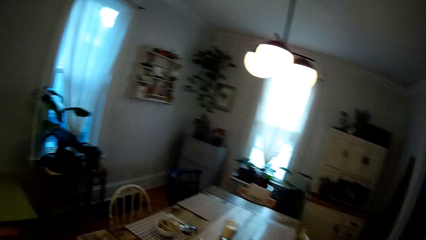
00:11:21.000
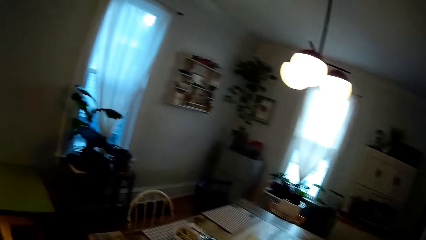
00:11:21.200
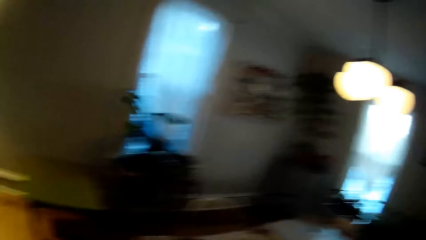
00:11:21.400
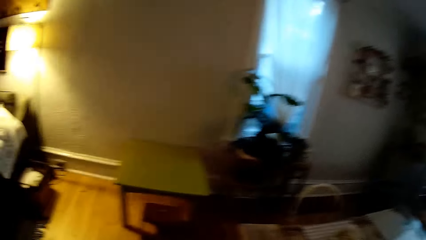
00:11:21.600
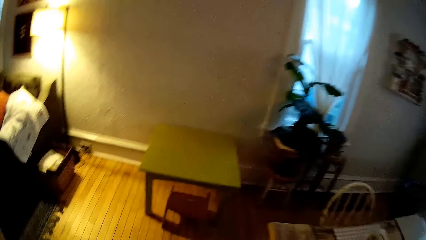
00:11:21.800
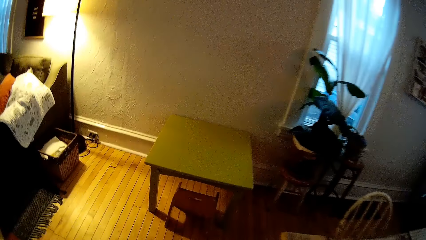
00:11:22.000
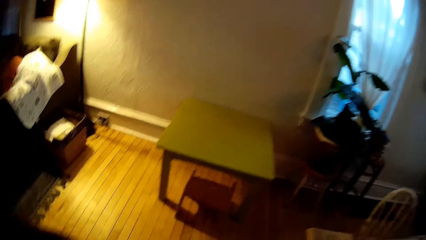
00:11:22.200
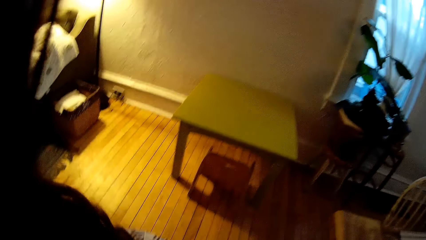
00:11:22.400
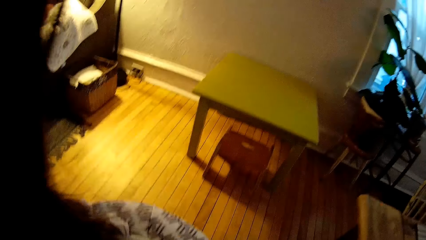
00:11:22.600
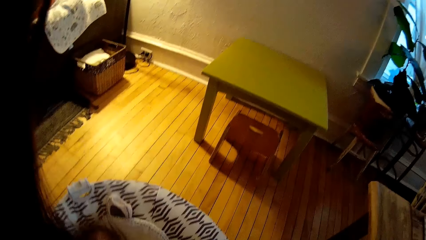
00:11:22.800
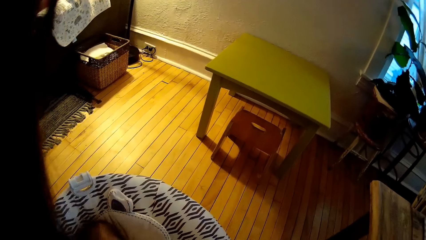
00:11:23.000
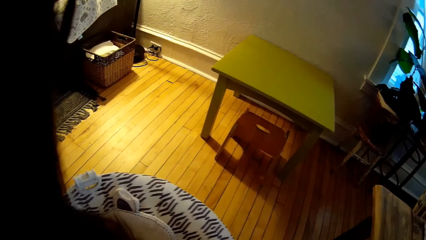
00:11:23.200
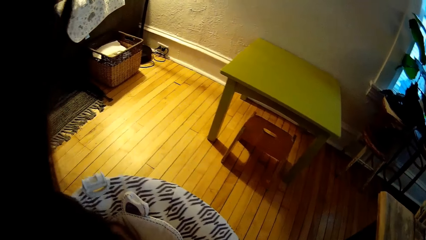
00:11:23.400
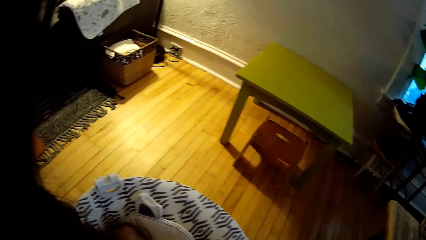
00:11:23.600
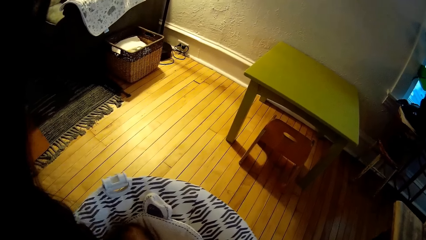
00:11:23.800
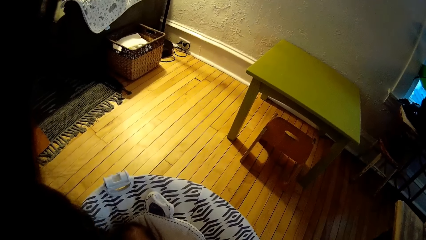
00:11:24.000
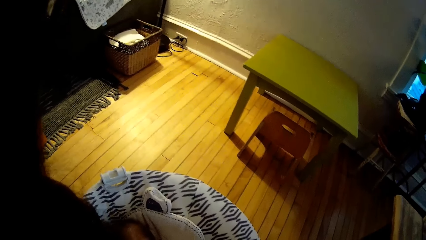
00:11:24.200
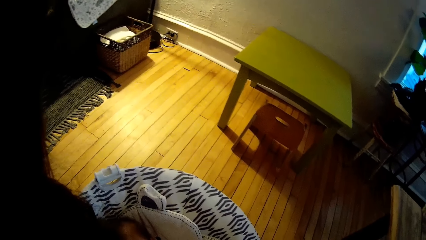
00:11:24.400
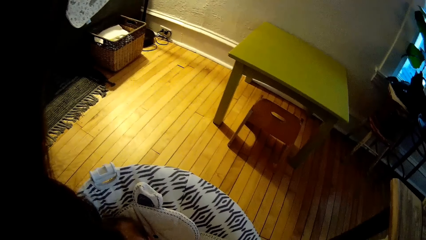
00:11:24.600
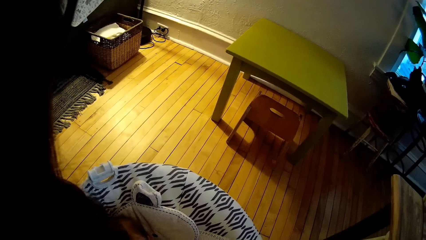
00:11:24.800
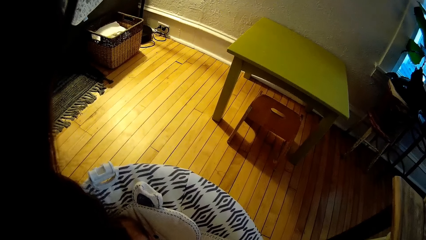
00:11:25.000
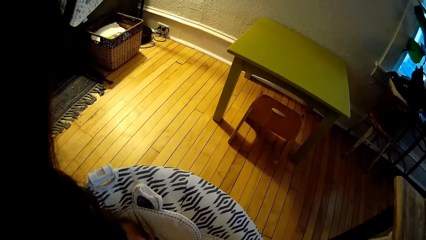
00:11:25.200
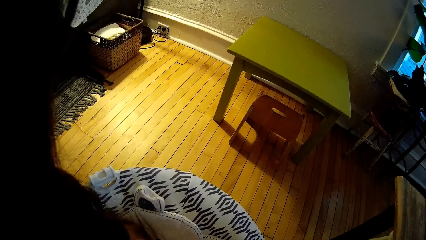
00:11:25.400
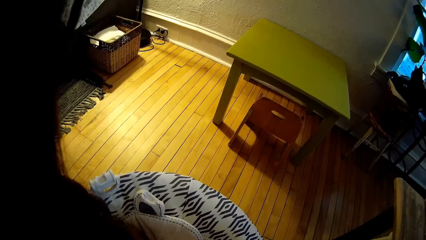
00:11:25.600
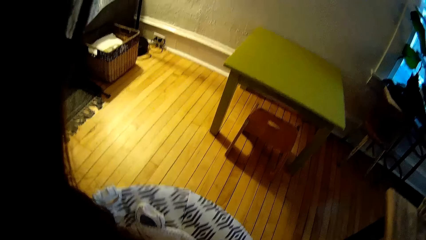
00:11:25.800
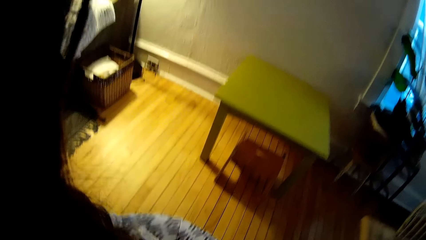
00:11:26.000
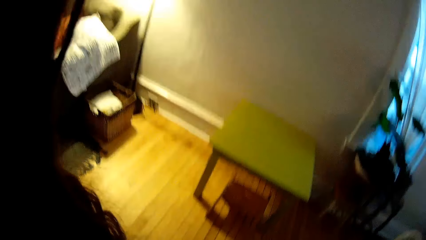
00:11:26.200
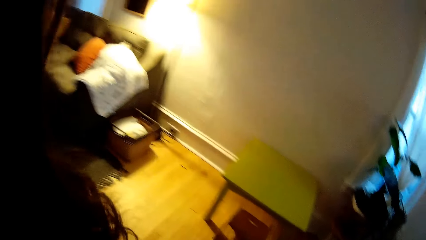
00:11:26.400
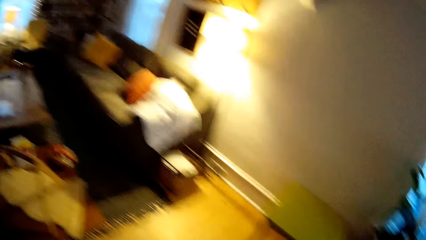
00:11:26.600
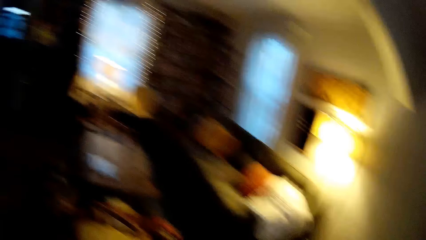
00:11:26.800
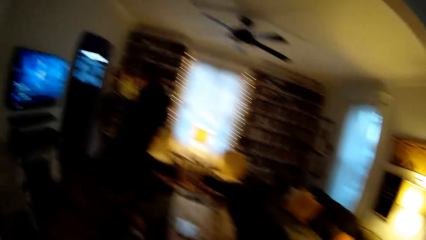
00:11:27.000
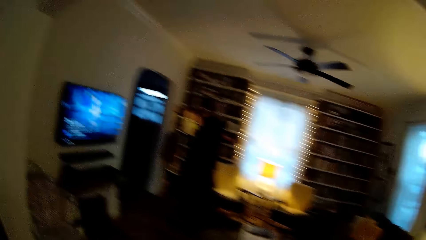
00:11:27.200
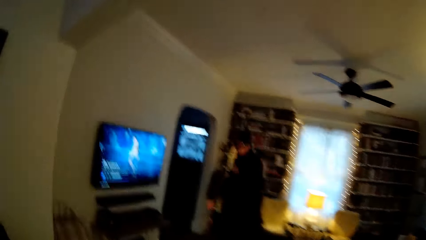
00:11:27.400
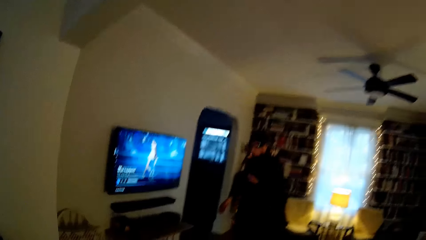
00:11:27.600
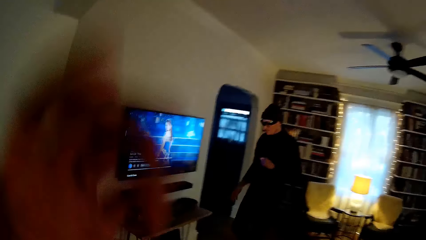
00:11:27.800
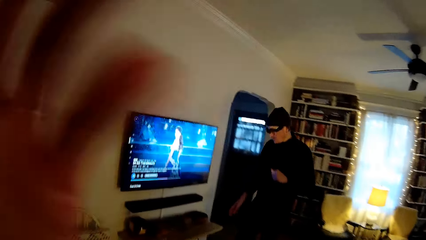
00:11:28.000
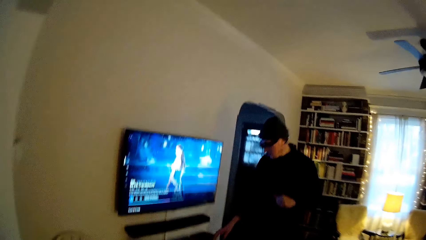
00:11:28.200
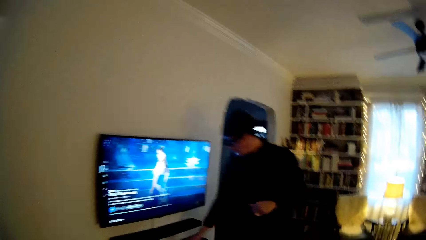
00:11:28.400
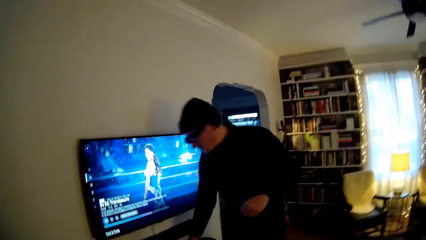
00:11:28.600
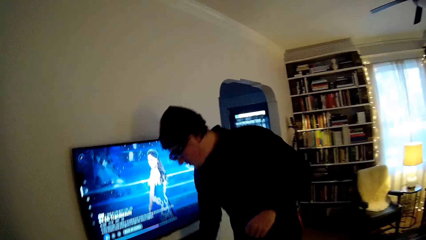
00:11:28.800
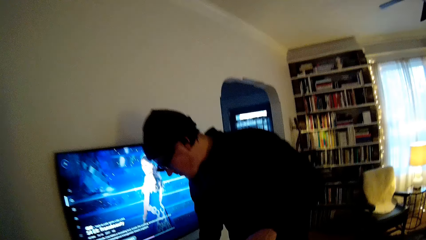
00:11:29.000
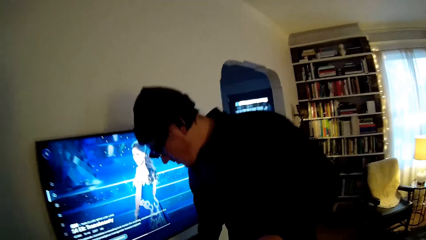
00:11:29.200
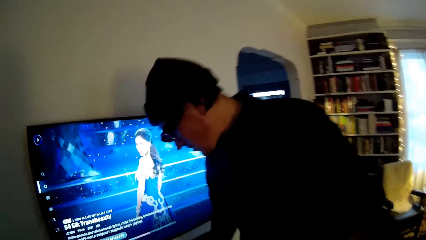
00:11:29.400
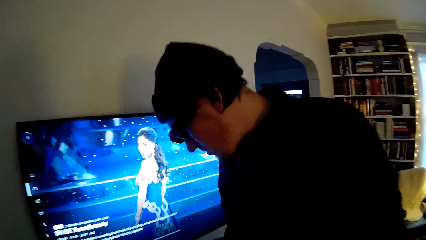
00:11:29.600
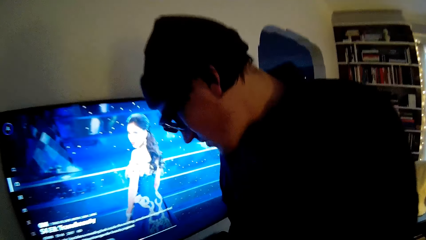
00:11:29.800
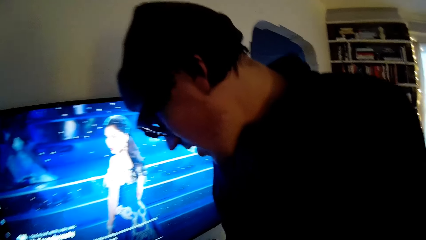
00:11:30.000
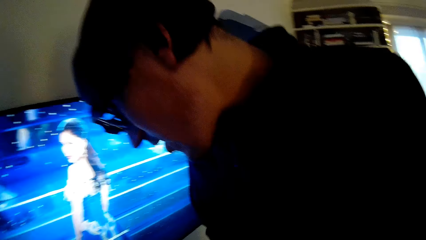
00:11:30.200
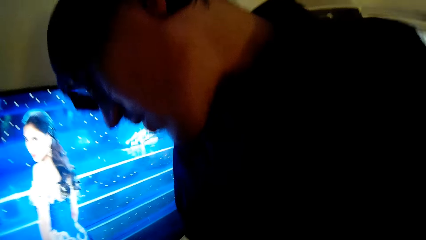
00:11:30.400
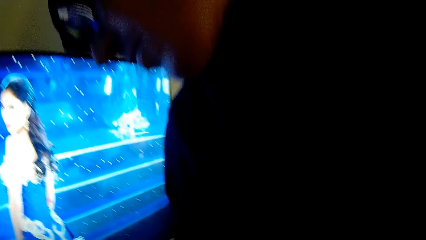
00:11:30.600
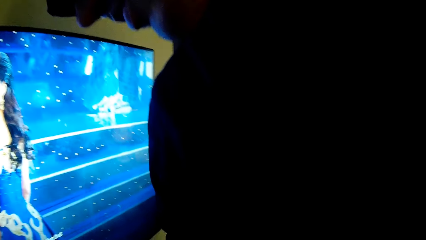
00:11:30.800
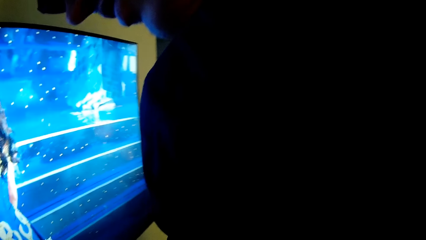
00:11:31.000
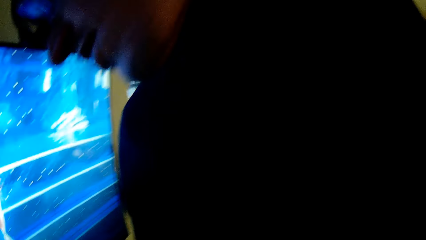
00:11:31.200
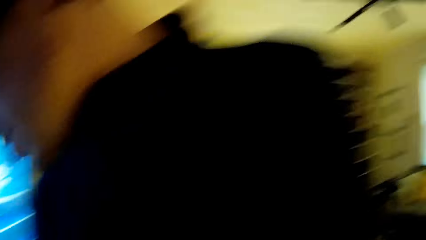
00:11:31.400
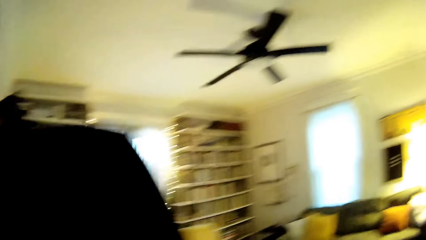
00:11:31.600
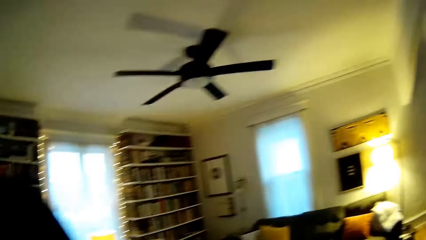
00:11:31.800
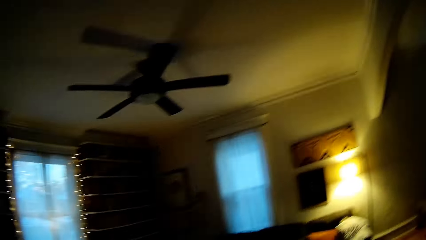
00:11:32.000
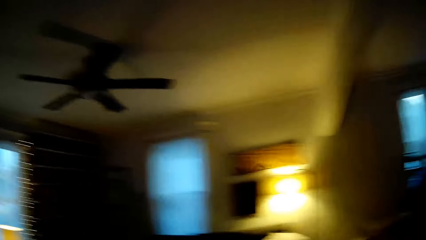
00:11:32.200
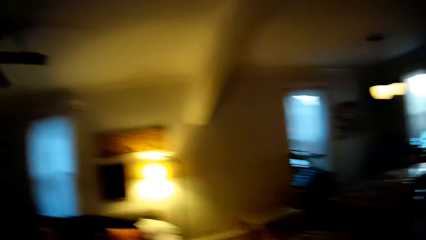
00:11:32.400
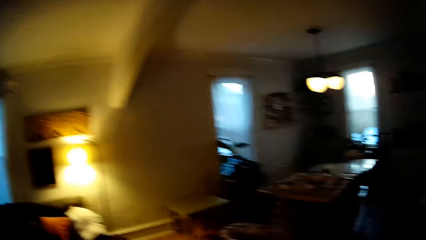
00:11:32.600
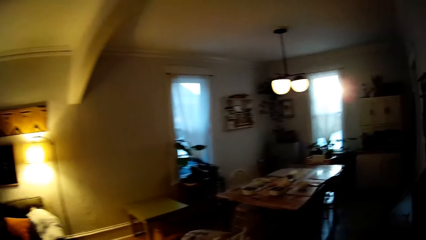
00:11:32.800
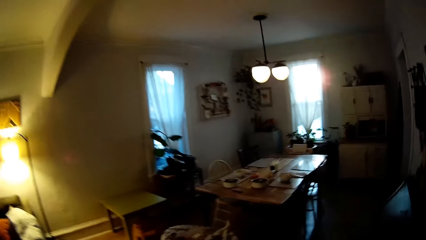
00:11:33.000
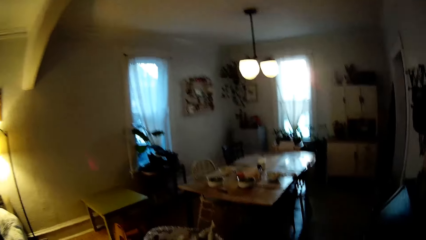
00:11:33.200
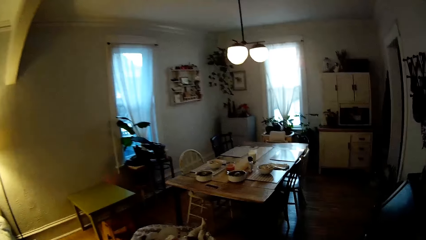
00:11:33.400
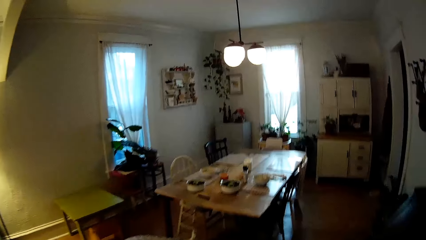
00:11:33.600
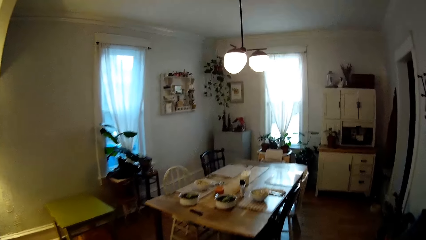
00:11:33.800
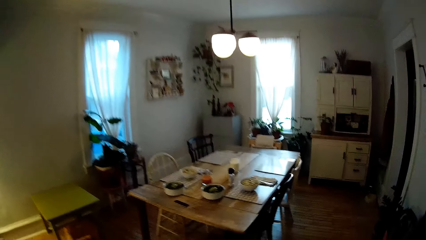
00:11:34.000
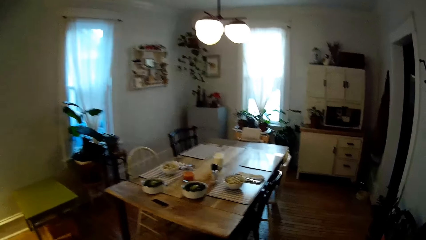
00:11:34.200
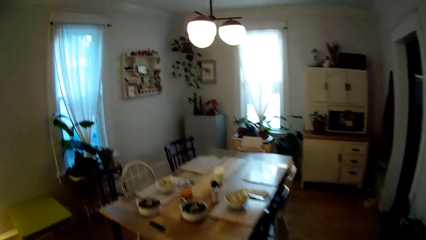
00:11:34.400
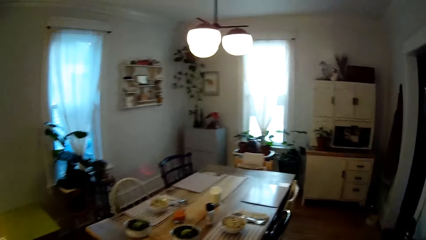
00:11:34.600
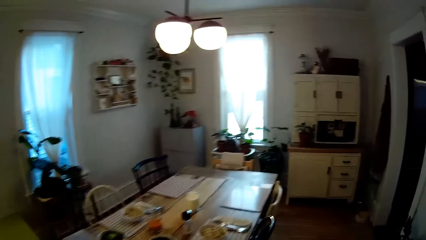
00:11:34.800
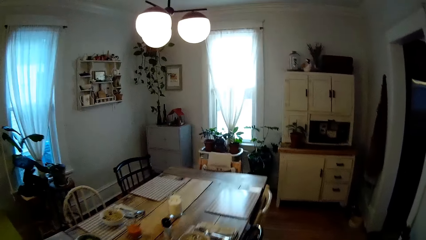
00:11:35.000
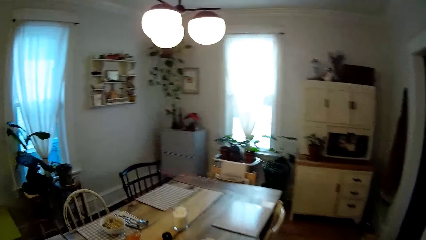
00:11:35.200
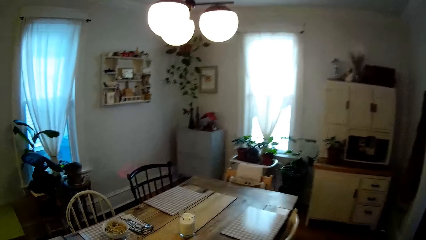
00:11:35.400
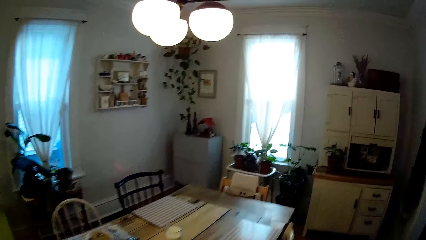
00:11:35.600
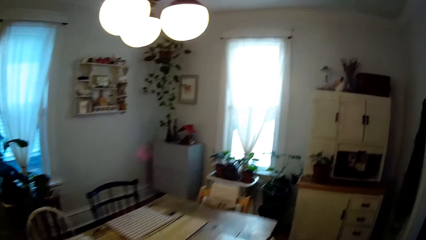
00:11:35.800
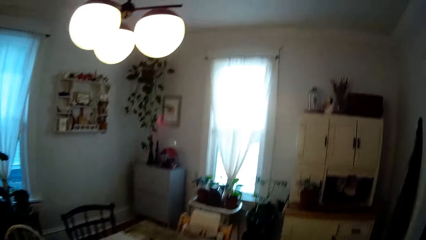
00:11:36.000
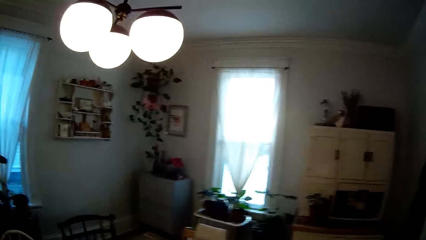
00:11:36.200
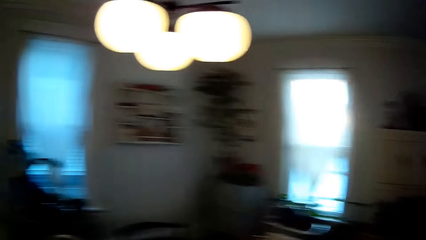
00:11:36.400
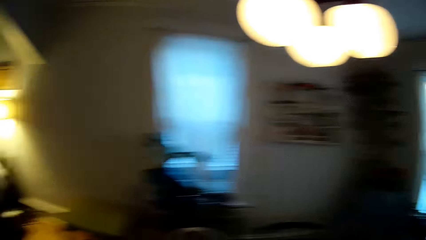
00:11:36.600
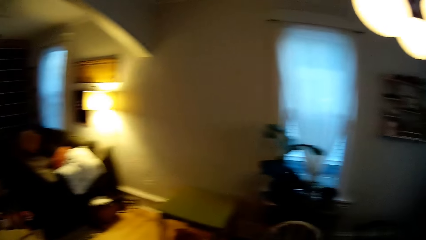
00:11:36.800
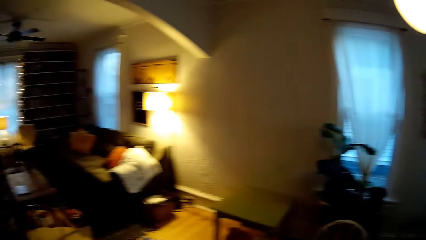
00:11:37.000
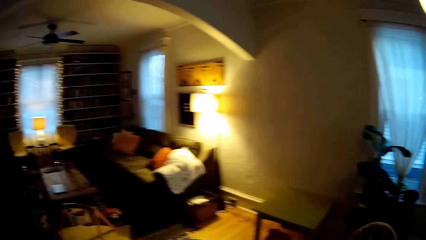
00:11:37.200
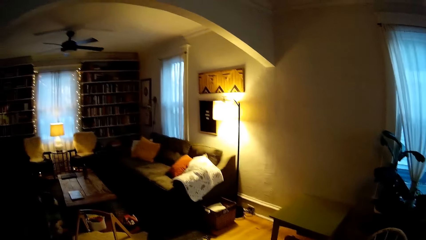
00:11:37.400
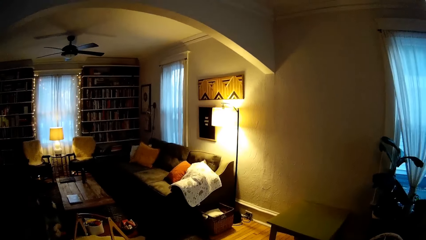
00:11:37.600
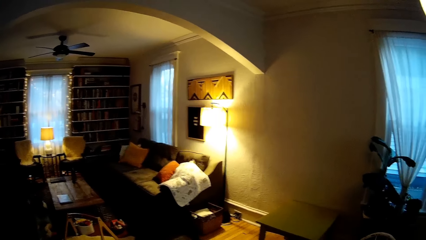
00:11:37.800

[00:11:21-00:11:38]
The camera wearer interacts with the baby in the baby rocker. She touches her face with her left hand. A man walks towards a television. The camera wearer interacts with the man. She walks in the house.
